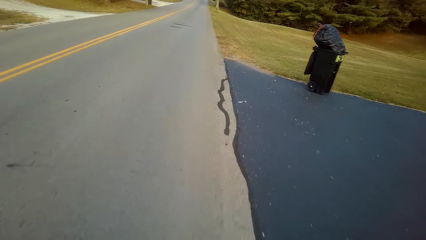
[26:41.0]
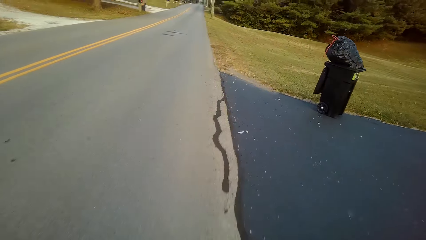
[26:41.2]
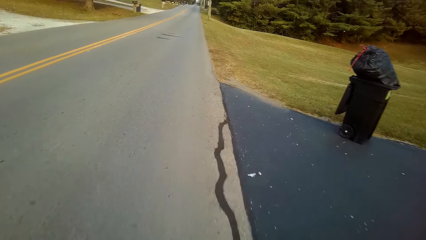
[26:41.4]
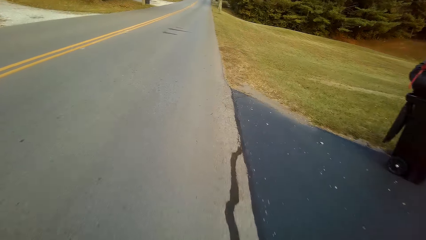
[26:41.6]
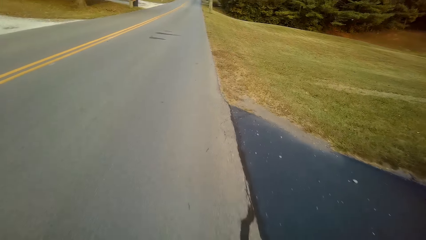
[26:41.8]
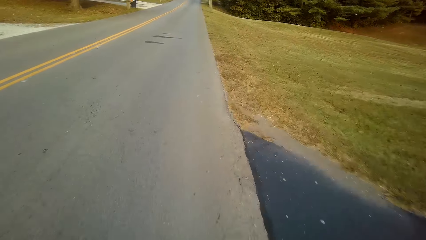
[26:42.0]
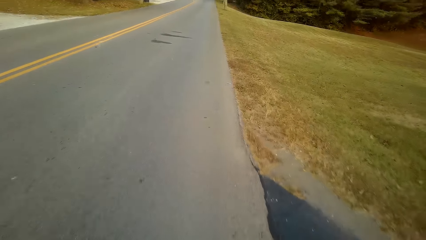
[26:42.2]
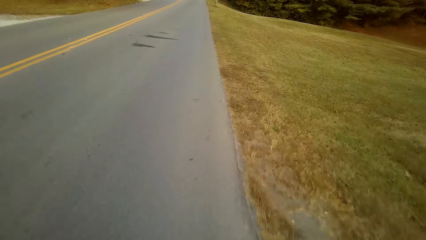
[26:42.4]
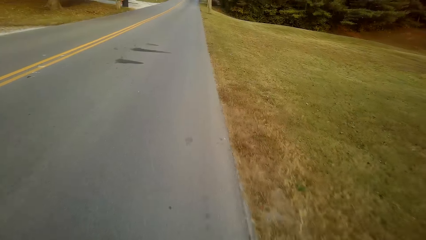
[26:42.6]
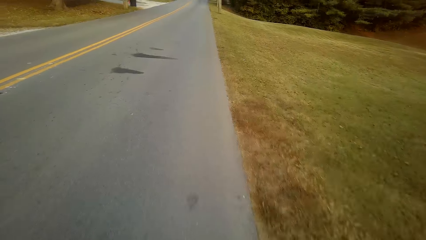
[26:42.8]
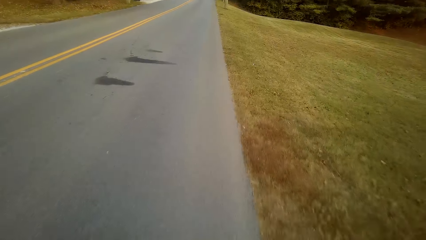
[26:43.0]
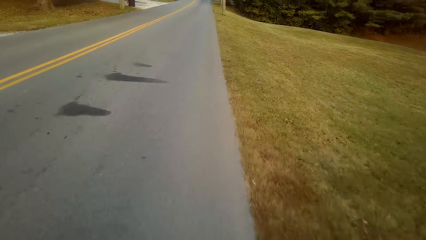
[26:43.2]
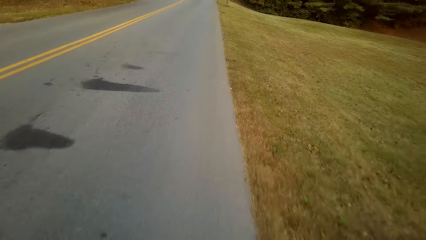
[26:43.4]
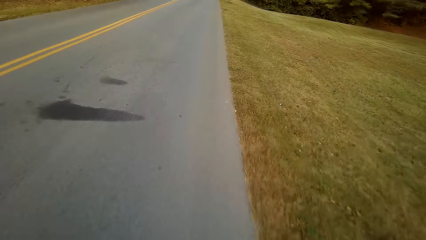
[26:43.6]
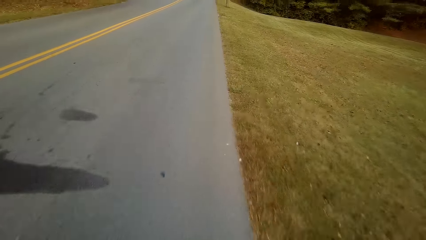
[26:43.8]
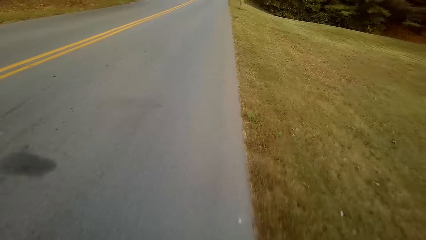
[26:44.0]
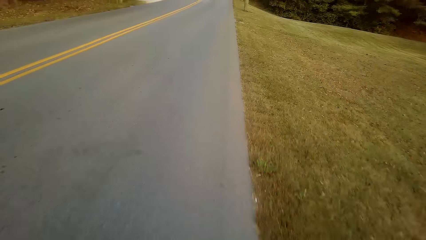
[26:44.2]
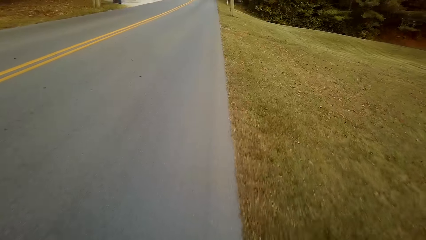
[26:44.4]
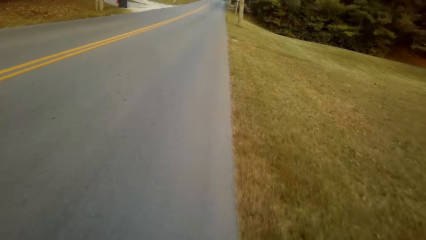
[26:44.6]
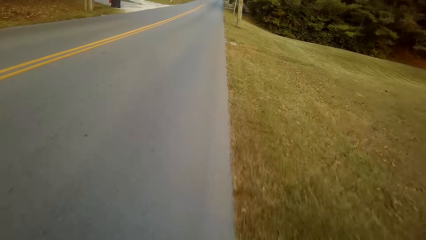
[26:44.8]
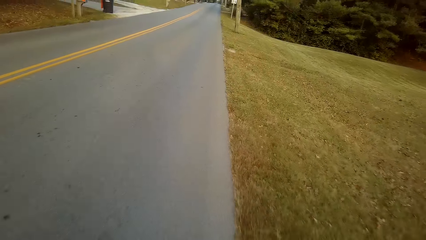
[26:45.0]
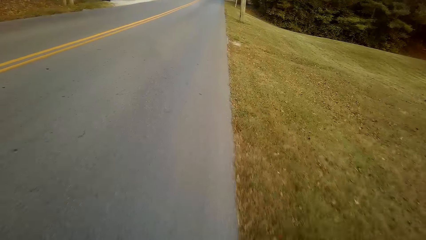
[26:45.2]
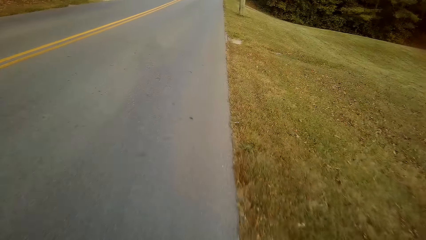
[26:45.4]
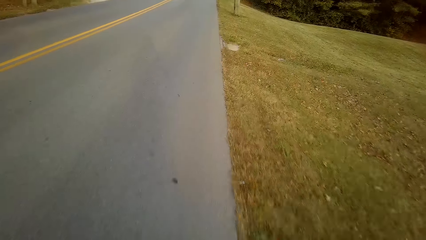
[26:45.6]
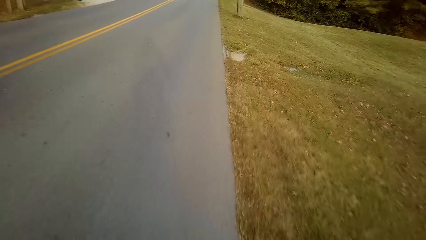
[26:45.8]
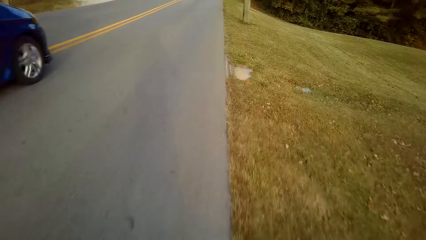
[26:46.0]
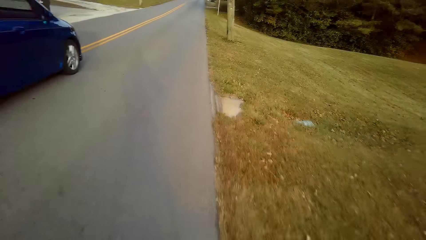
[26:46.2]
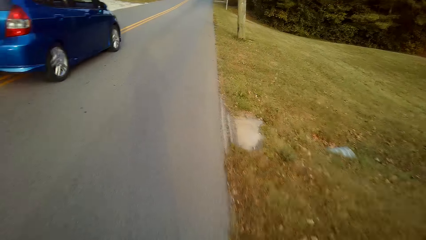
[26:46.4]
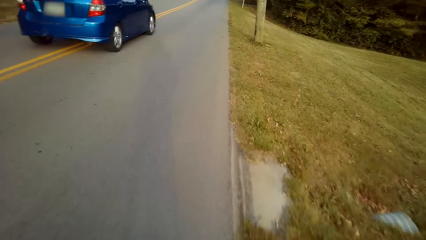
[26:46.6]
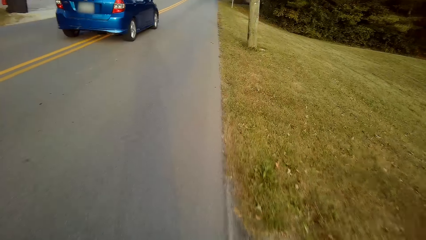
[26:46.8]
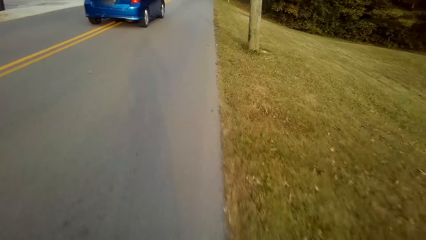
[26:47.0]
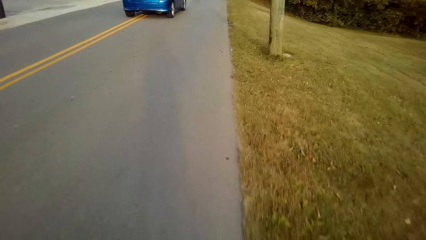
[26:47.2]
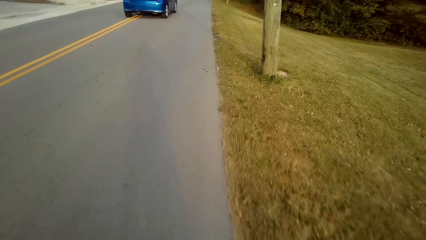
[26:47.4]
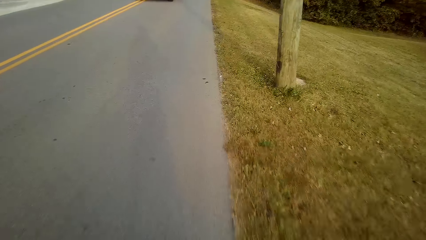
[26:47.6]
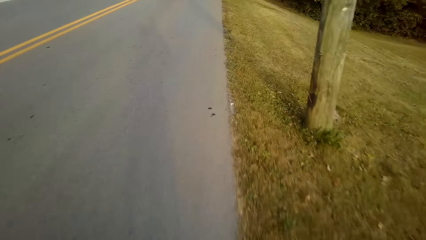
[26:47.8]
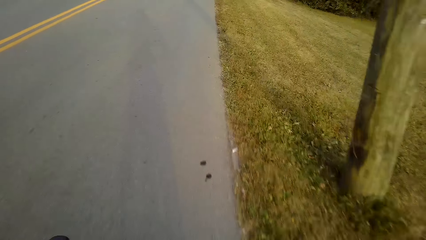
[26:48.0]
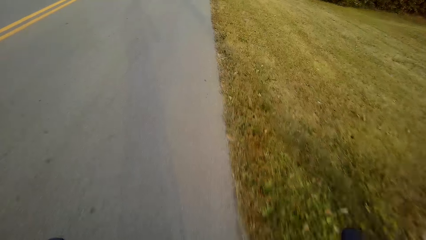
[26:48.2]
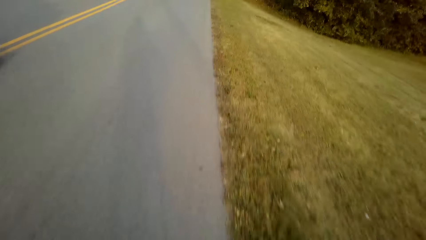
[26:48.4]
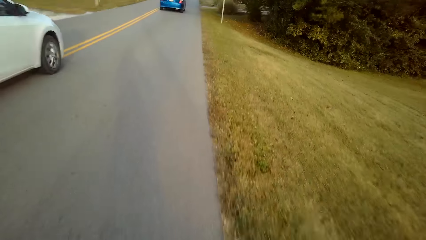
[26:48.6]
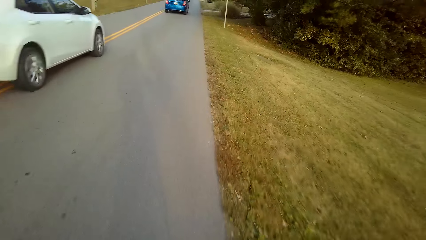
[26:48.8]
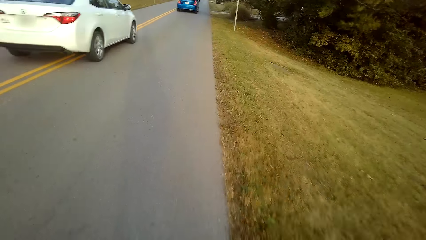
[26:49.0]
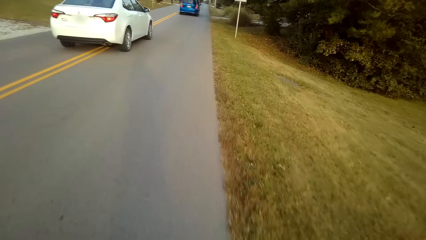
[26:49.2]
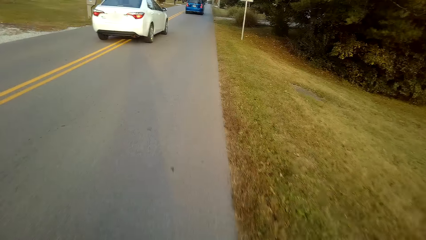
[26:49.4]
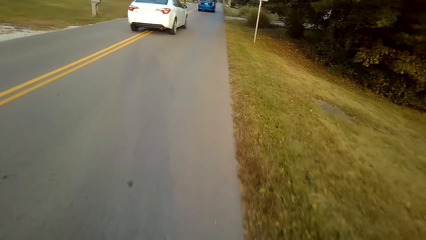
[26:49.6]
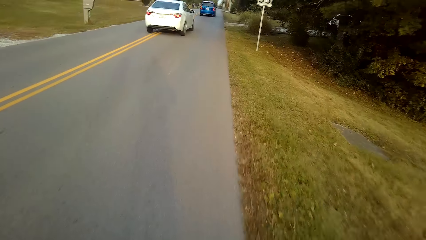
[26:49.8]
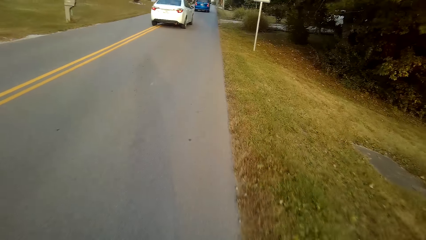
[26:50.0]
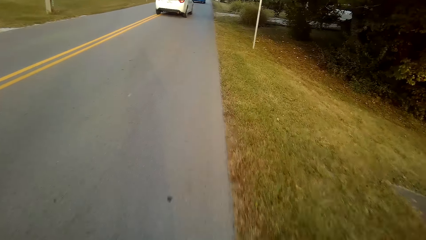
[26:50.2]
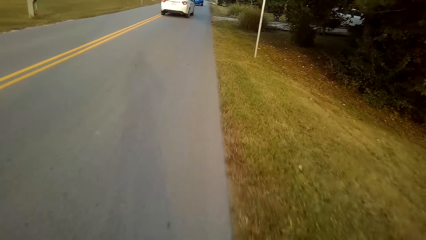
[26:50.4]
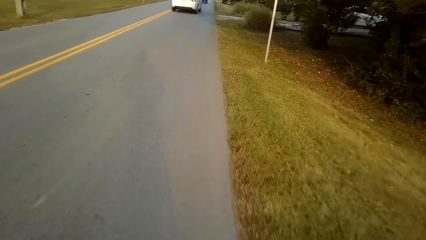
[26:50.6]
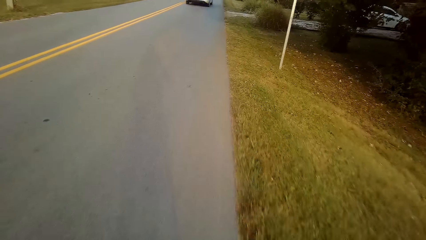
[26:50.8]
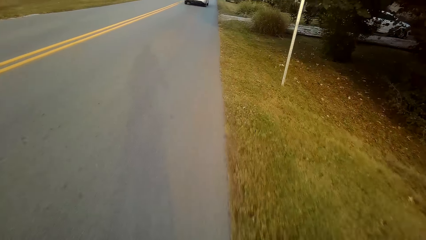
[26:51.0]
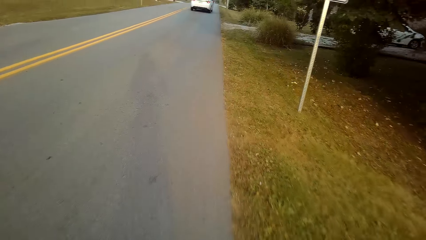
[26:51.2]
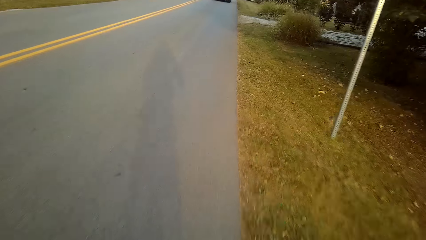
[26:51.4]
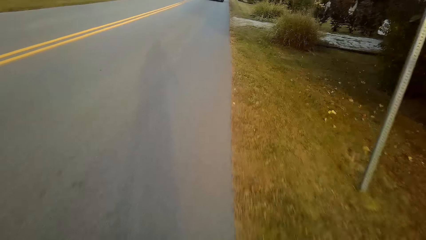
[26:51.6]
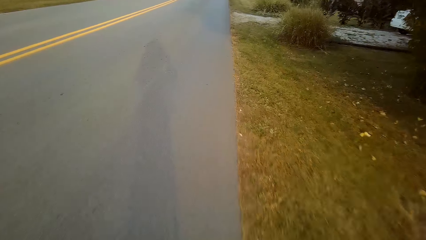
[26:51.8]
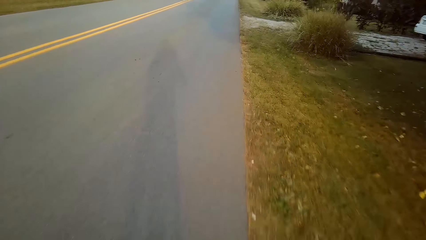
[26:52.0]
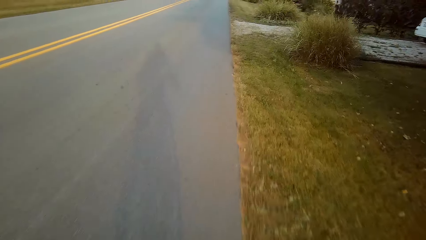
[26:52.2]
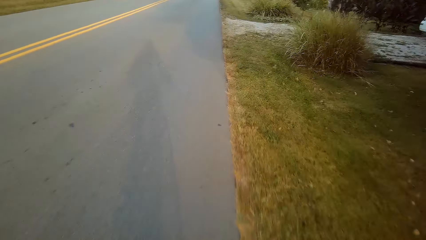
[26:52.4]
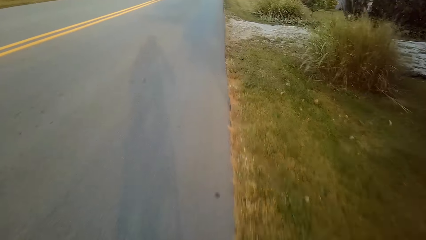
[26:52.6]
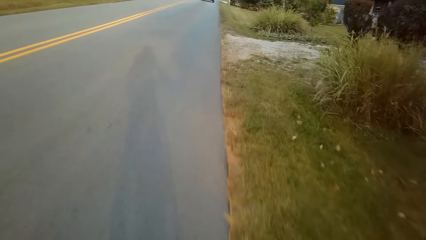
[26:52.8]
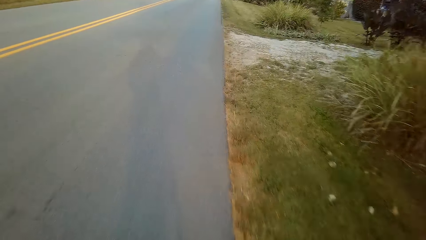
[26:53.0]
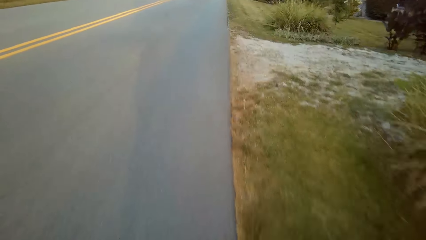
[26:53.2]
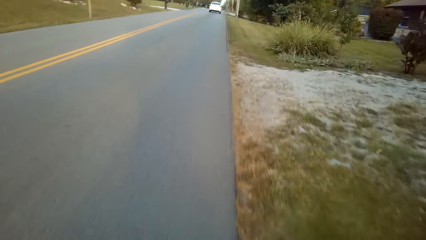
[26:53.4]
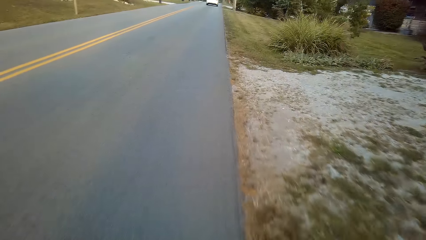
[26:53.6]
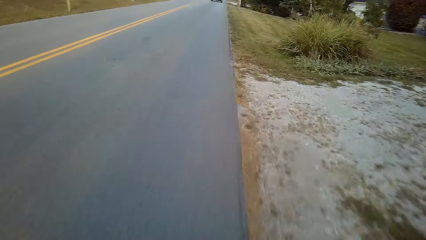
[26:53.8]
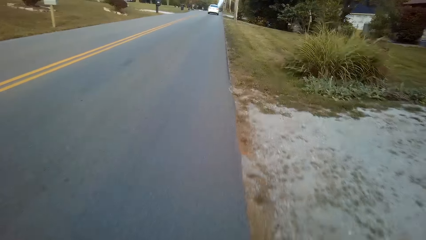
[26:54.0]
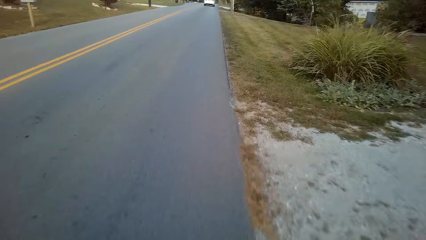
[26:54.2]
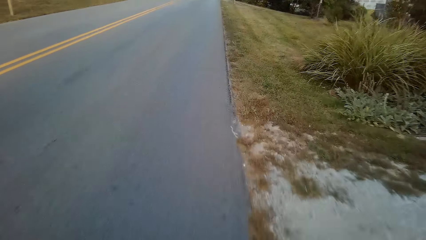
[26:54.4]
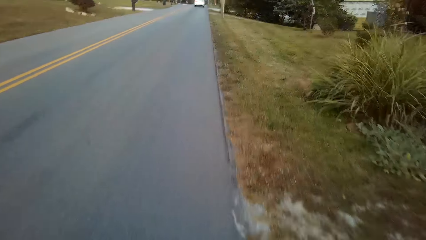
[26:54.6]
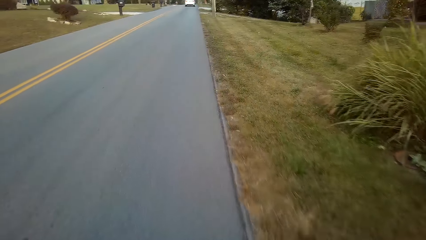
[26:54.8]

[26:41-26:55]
The camera wearer cycles on the road.
